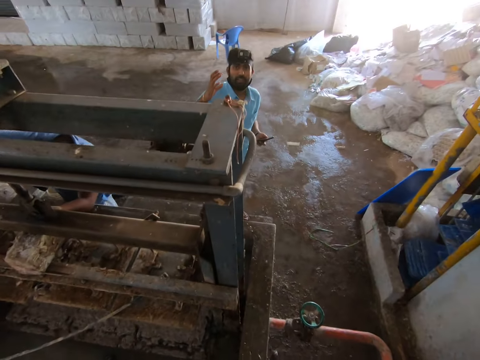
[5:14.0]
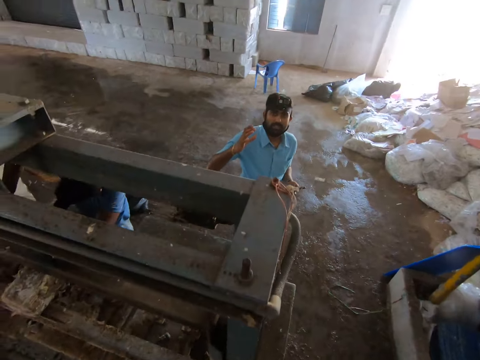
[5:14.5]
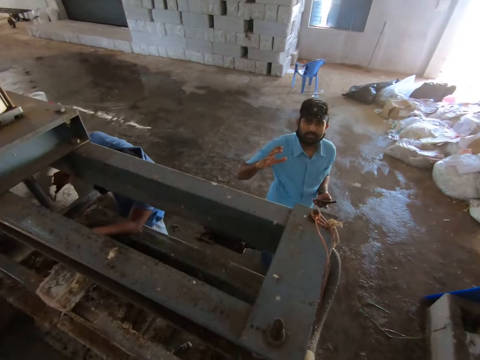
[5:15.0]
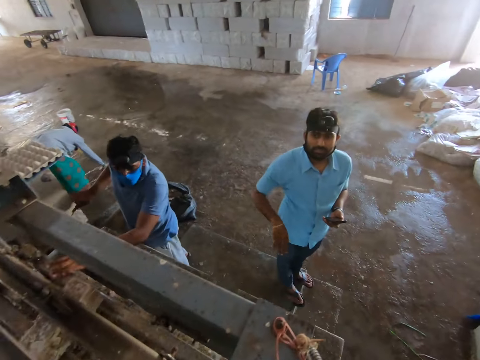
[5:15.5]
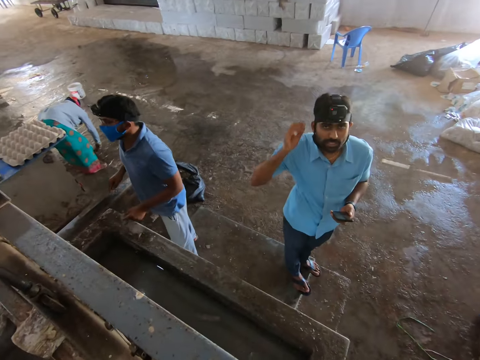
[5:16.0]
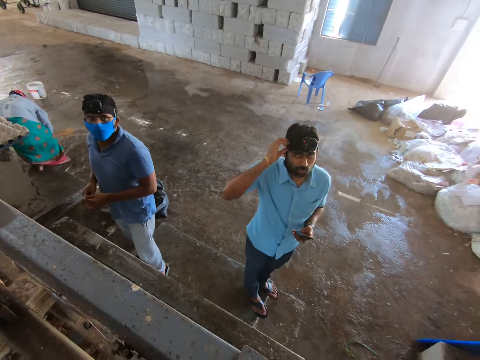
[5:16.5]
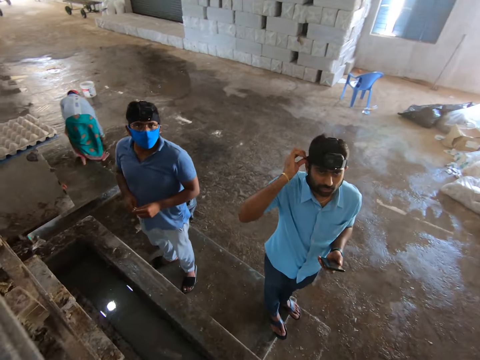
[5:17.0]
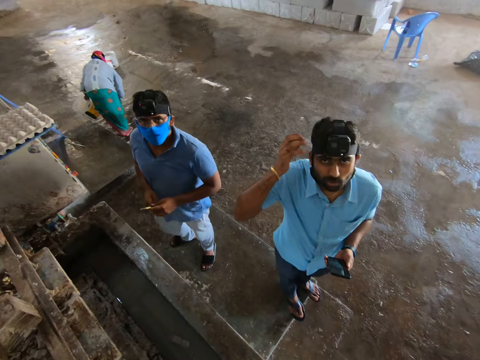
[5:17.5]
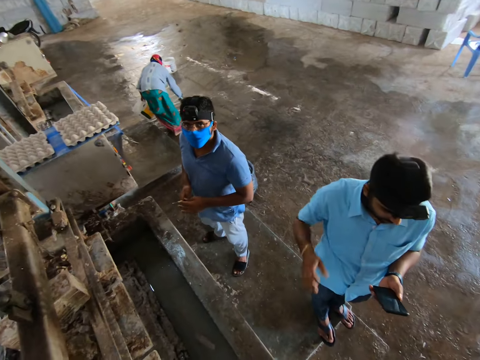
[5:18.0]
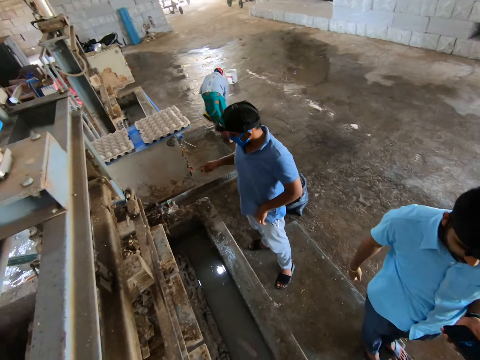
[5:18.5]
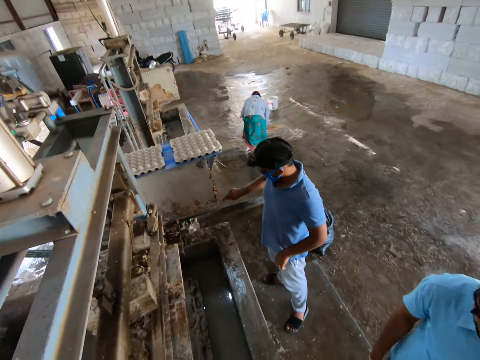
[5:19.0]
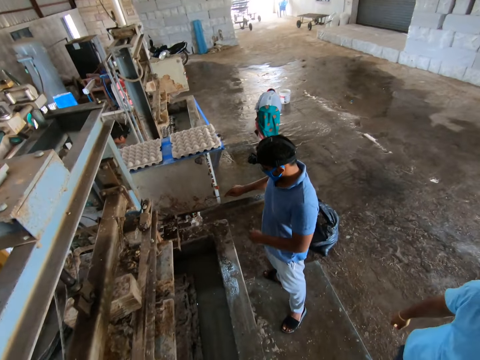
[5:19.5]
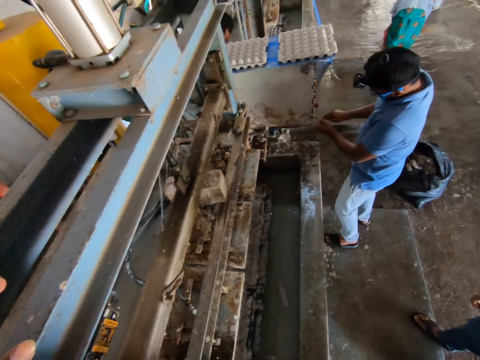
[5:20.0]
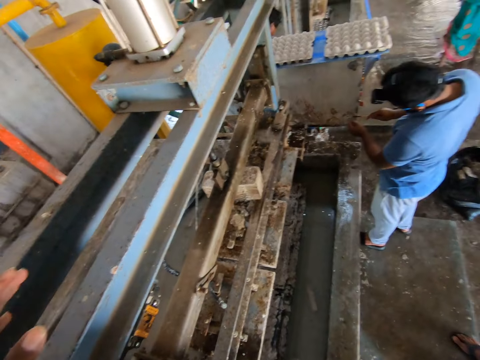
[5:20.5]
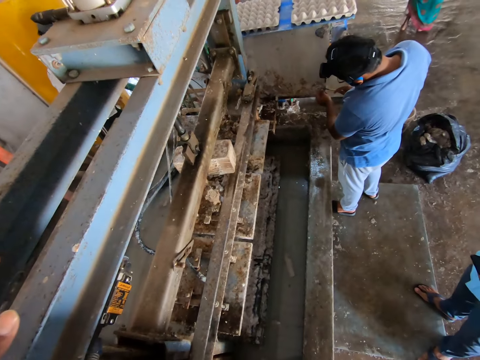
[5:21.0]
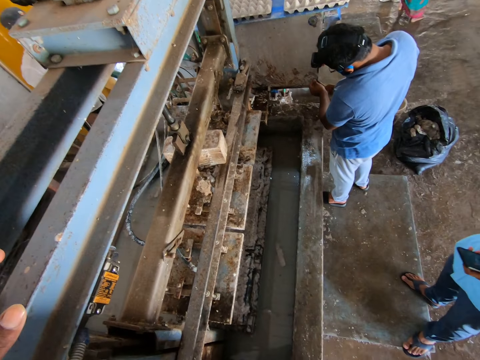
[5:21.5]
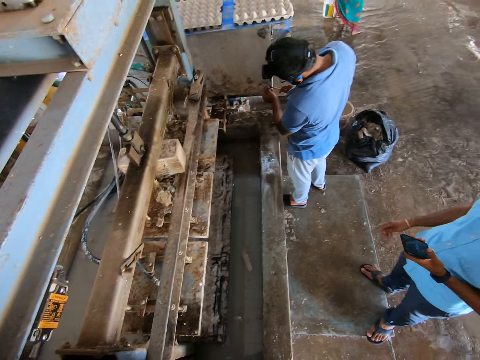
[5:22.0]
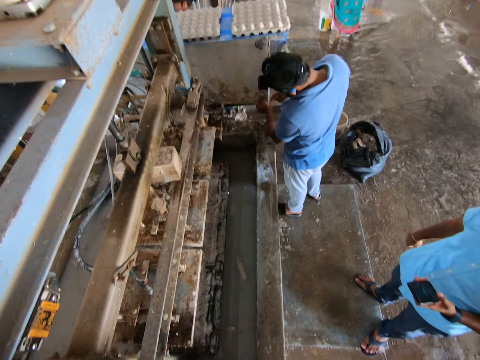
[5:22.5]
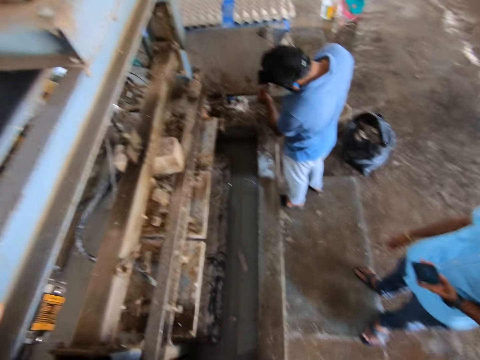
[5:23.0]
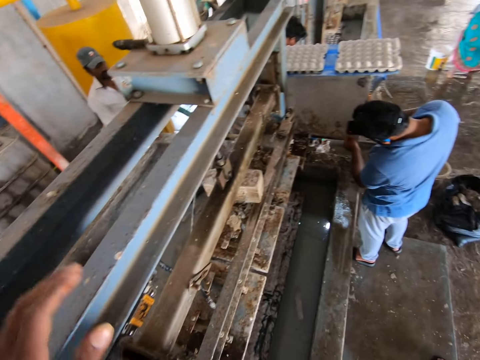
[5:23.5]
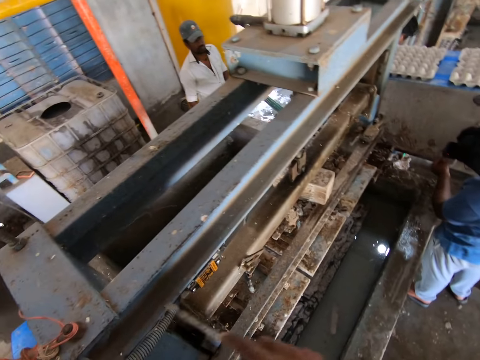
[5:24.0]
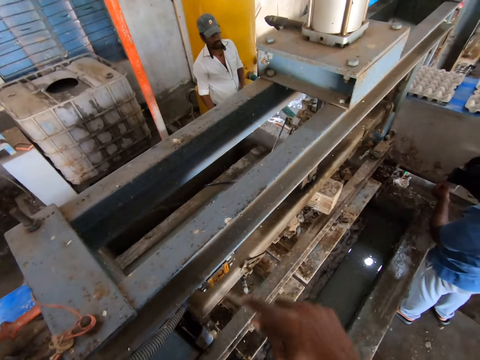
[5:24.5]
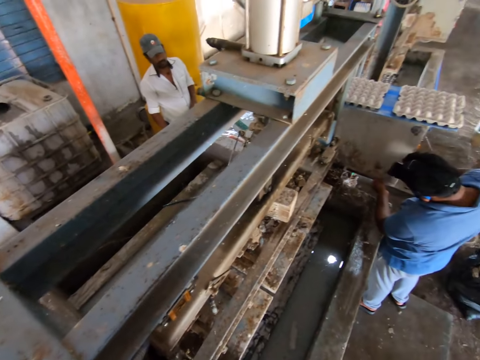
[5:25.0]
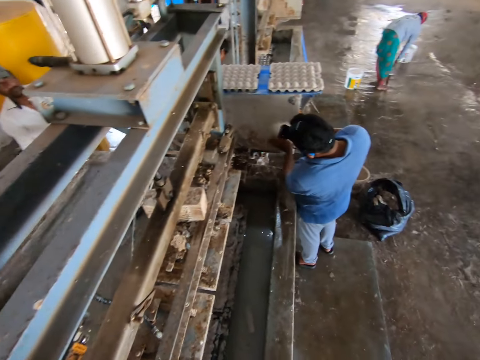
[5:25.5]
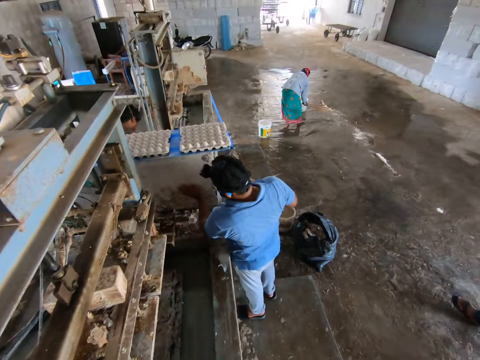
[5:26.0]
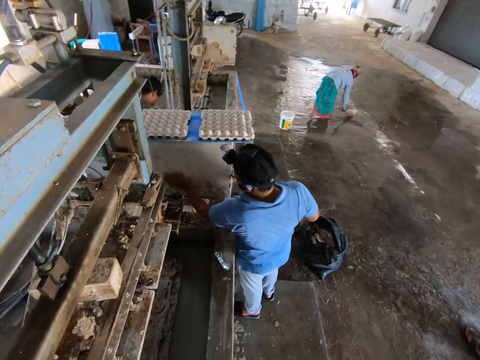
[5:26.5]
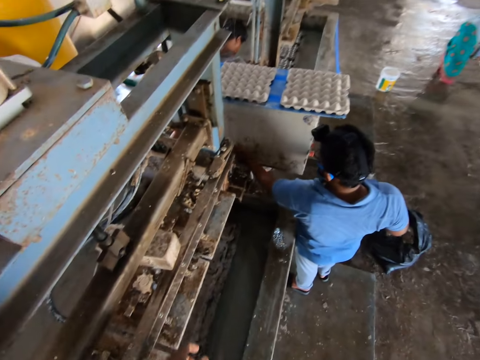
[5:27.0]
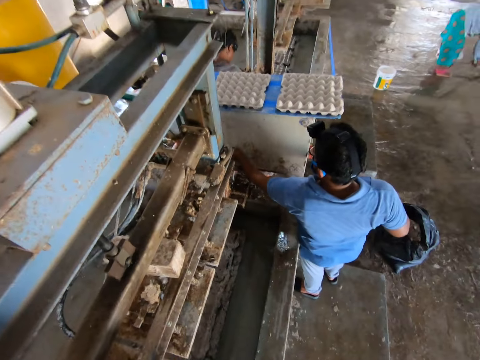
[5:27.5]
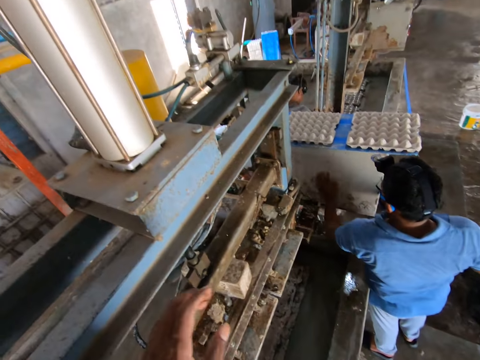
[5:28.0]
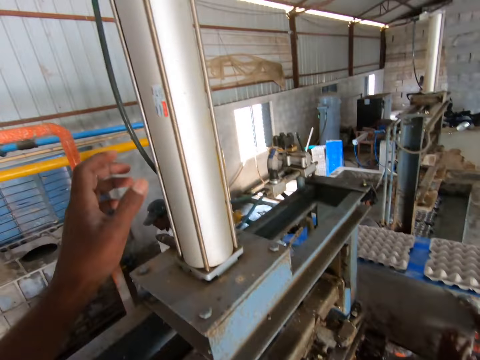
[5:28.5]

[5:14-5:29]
The camera wearer talks to a man. The man talks to the camera wearer. The man talks to the camera wearer again. The man touches the camera strap and holds the phone. The camera wearer talks to the man. The man talks to the camera wearer. The camera wearer looks around. They scrub the tray making machine. They look around. They talk to the man. The man talks to the camera wearer.

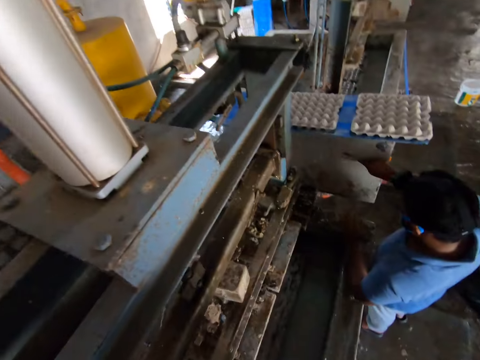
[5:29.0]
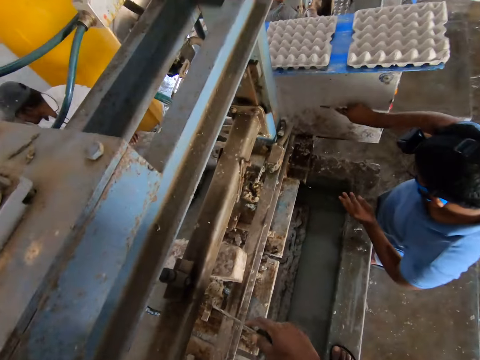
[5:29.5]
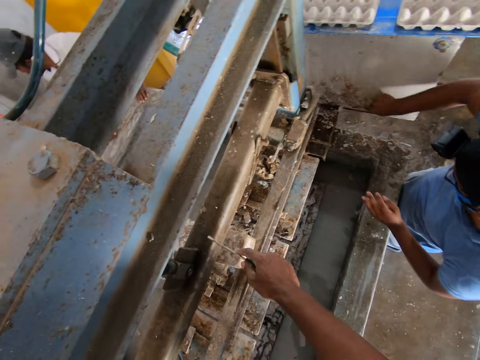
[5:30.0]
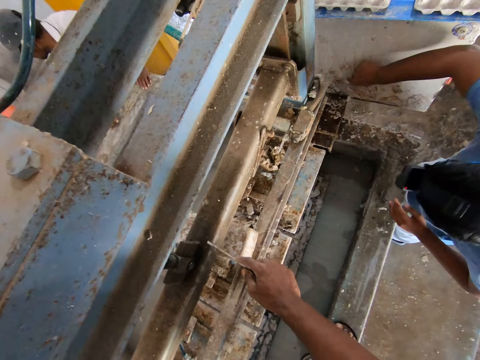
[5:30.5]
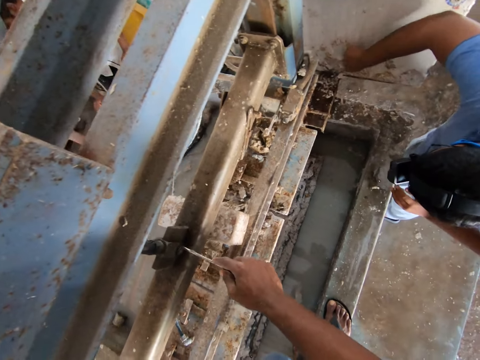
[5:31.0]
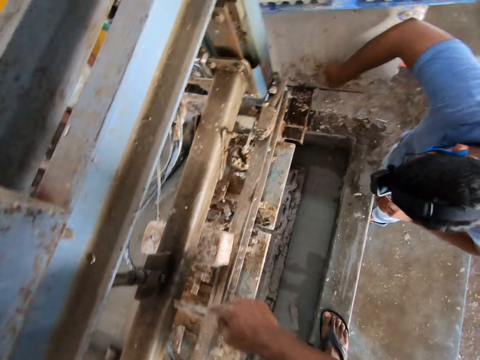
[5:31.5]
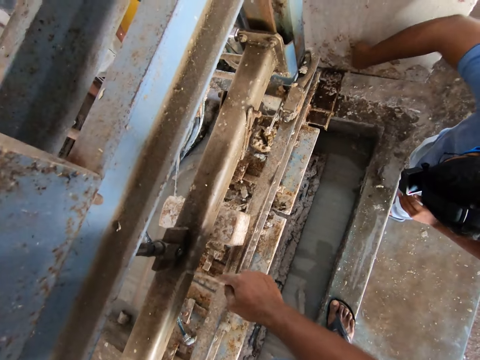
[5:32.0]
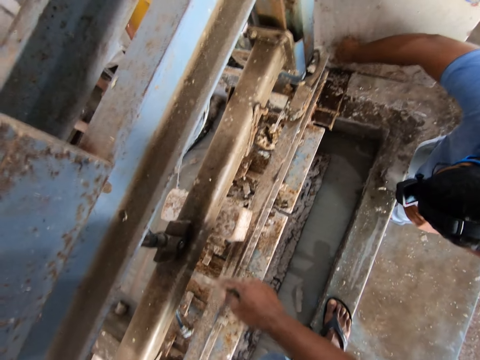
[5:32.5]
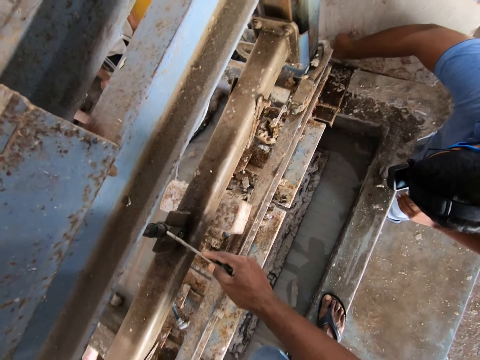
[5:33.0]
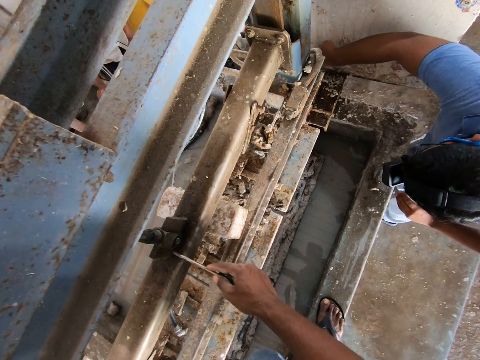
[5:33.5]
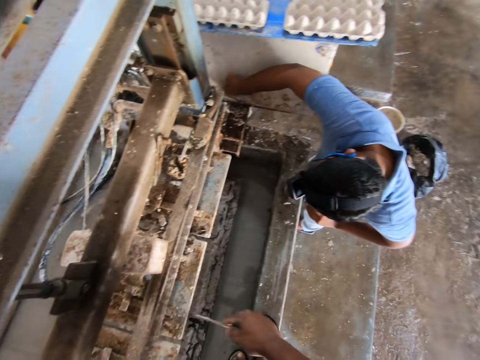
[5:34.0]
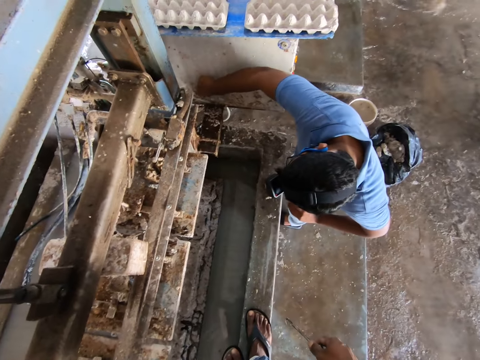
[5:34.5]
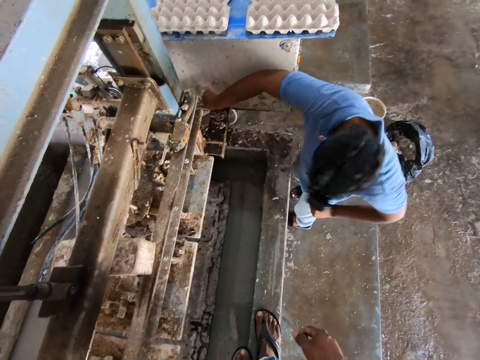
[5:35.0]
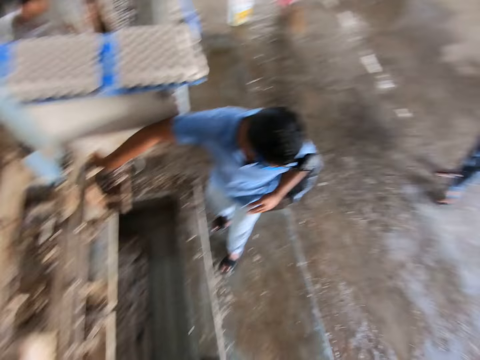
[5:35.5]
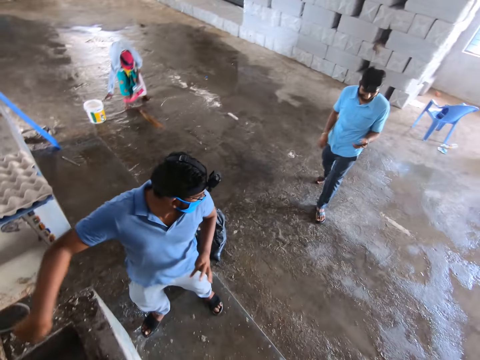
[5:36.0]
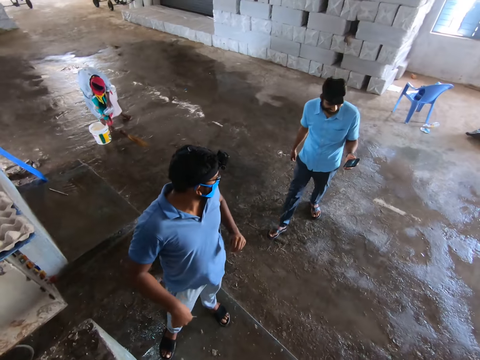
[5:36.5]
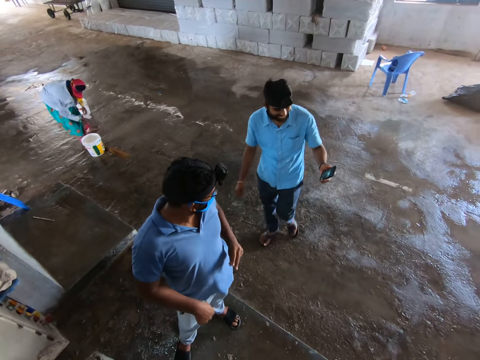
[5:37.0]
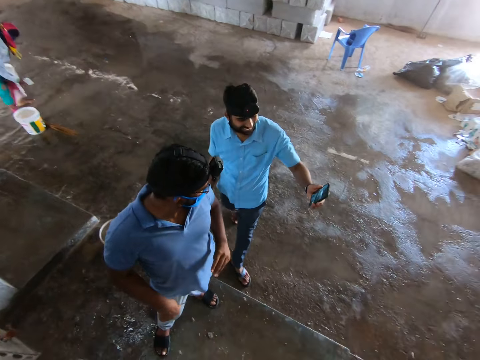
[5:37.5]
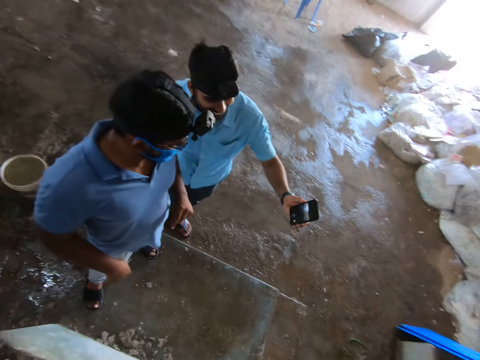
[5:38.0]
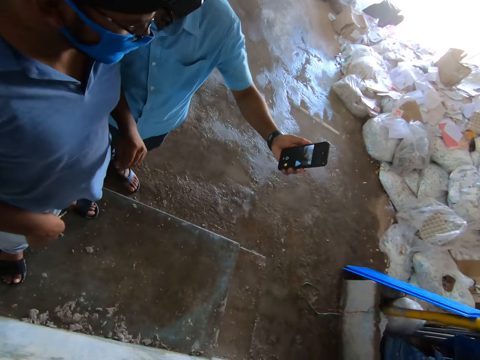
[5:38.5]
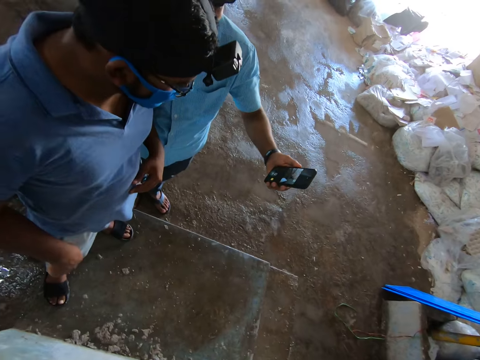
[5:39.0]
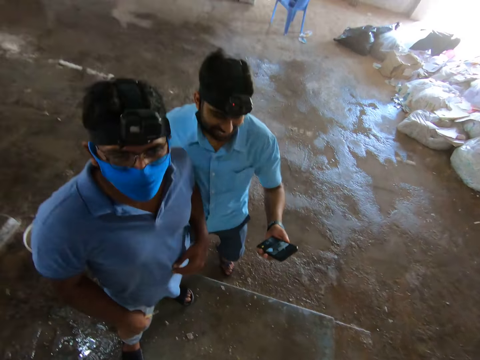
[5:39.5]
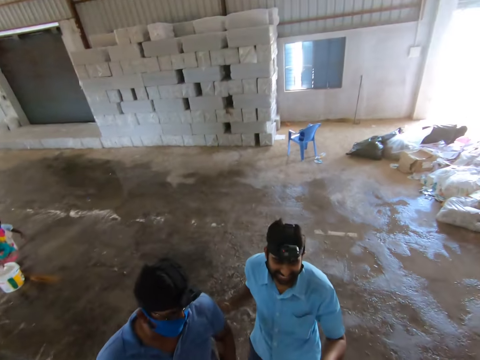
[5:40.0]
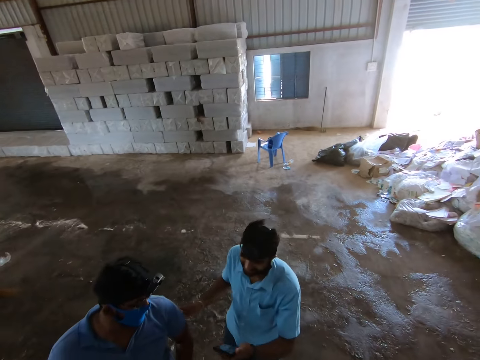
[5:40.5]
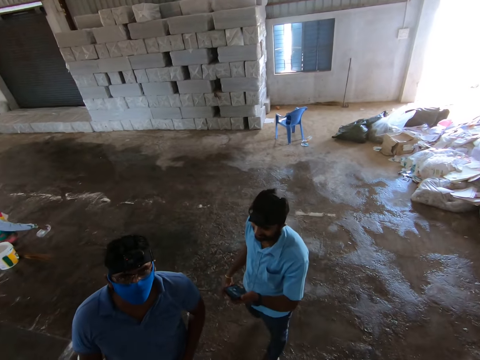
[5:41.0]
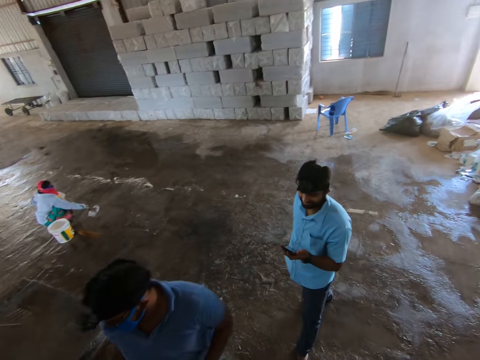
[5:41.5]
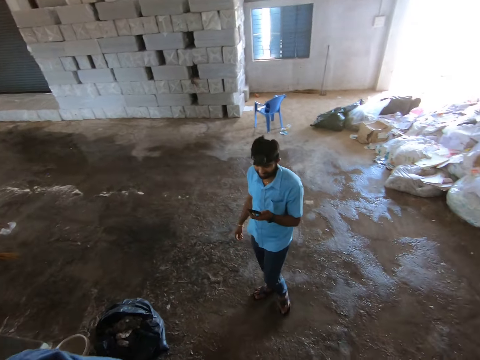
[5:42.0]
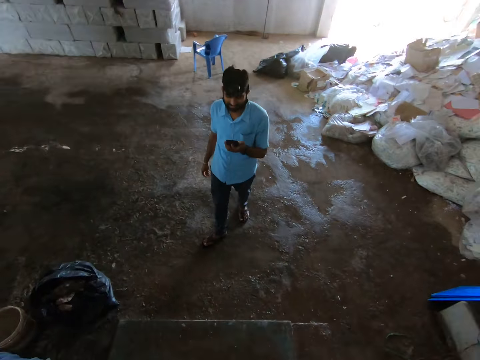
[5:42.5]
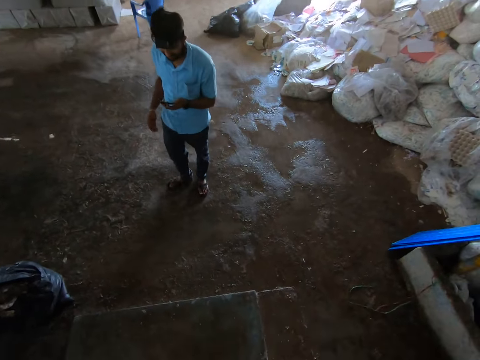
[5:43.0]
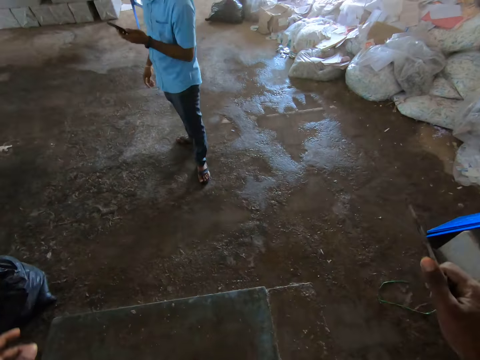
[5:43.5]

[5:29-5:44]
The camera wearer raises the hand. They look around. They scrub the tray making machine. A man talks to another man. The first man holds the phone in the hand. The camera wearer looks around. The first man walks in the building and shows the phone to the other man. The camera wearer looks at the phone screen. The first man uses the phone and walks in the building. The camera wearer jumps down.
